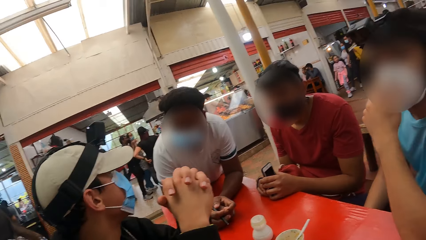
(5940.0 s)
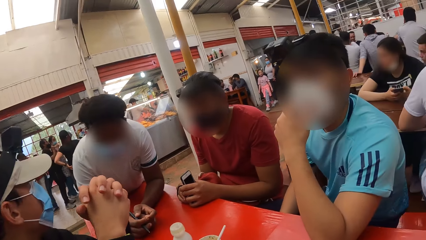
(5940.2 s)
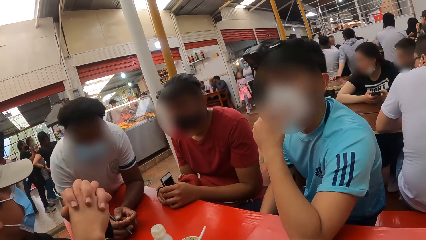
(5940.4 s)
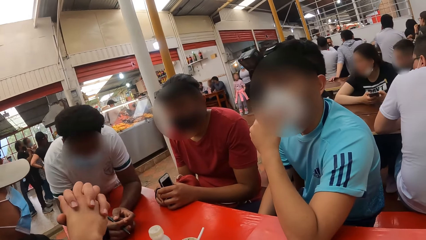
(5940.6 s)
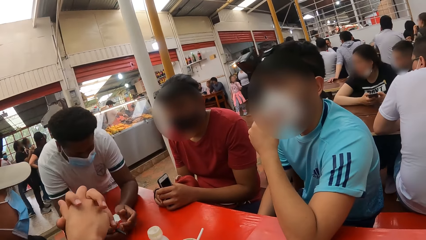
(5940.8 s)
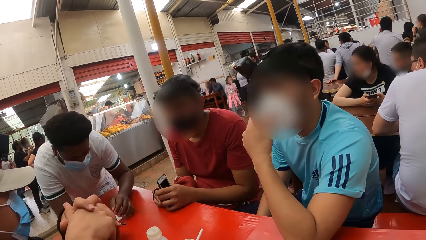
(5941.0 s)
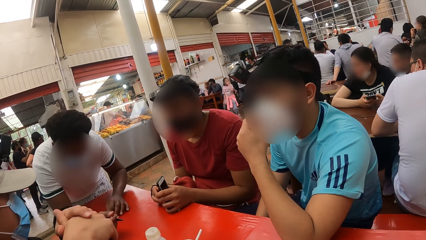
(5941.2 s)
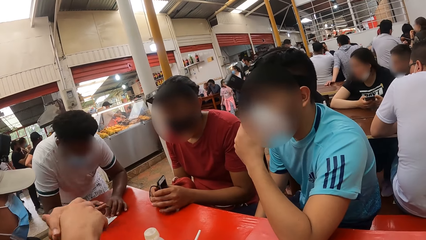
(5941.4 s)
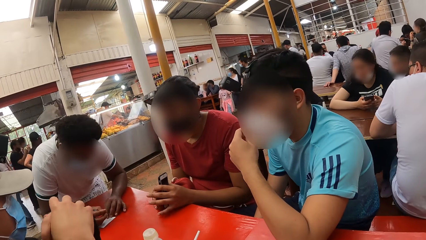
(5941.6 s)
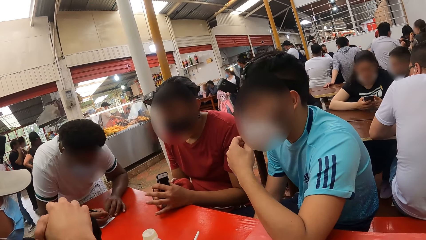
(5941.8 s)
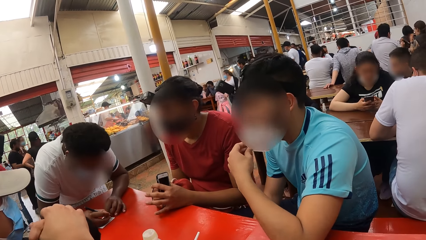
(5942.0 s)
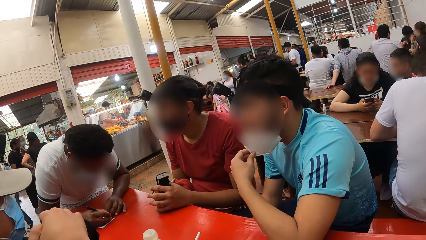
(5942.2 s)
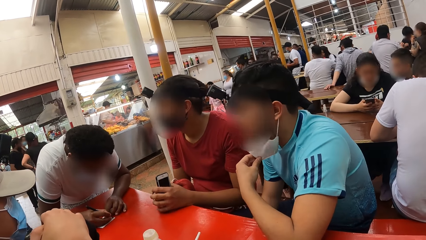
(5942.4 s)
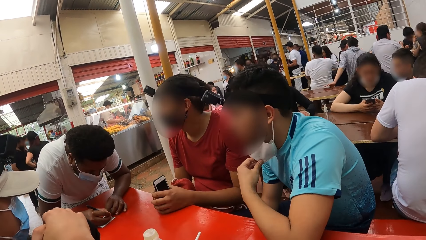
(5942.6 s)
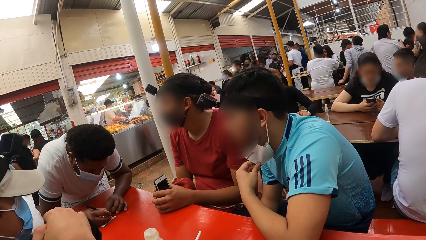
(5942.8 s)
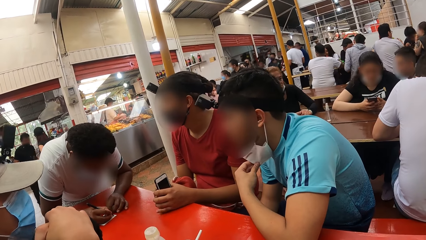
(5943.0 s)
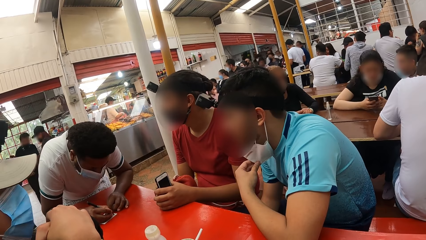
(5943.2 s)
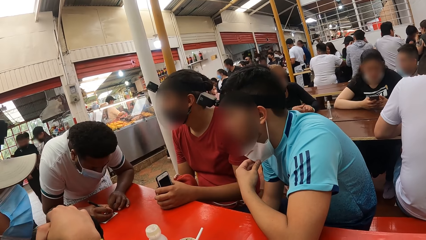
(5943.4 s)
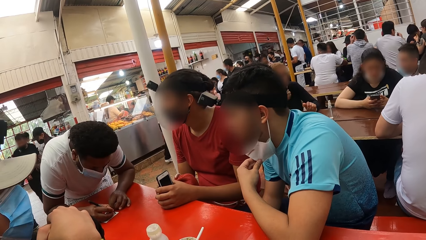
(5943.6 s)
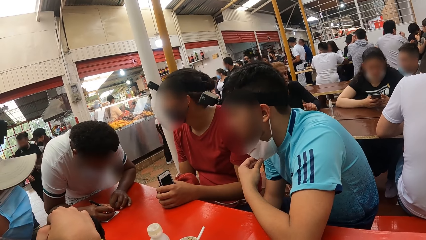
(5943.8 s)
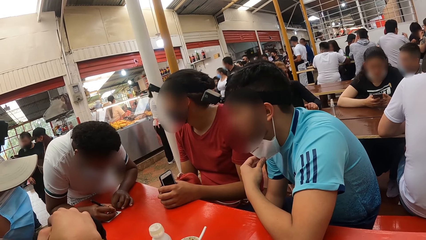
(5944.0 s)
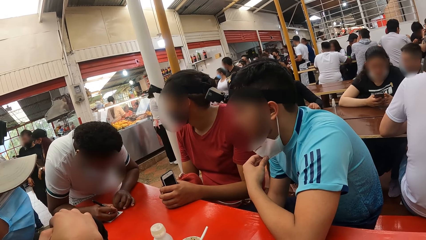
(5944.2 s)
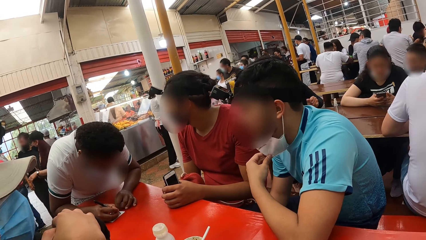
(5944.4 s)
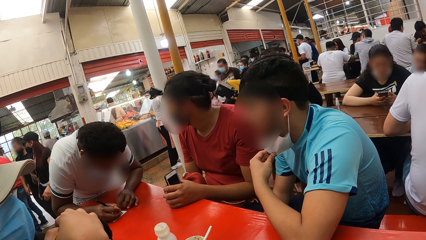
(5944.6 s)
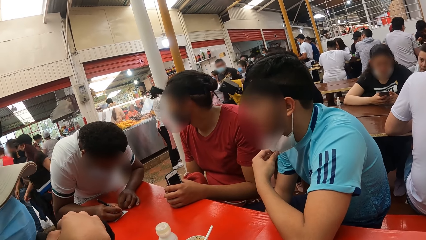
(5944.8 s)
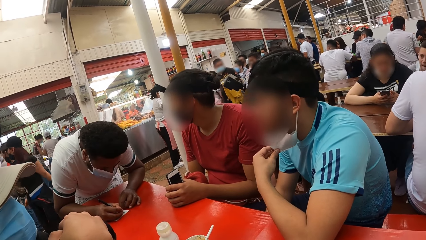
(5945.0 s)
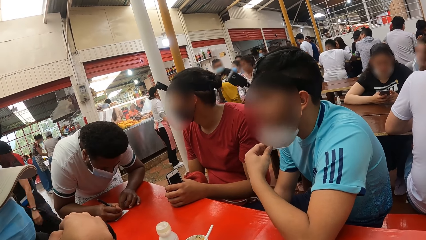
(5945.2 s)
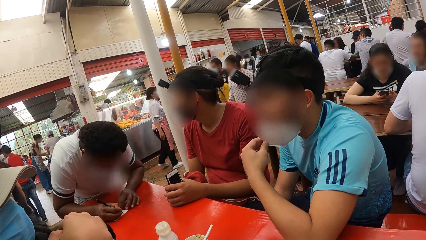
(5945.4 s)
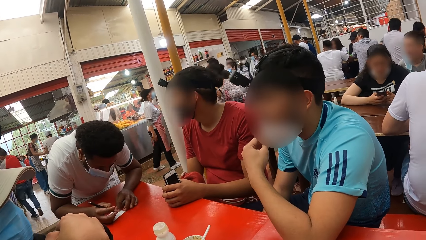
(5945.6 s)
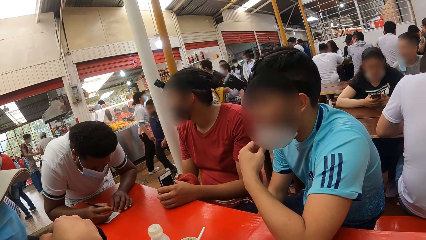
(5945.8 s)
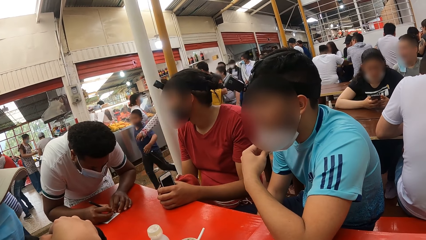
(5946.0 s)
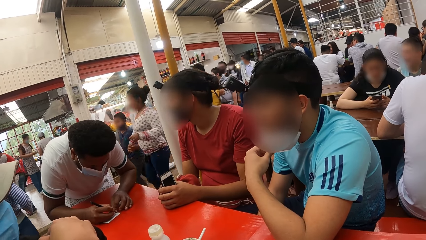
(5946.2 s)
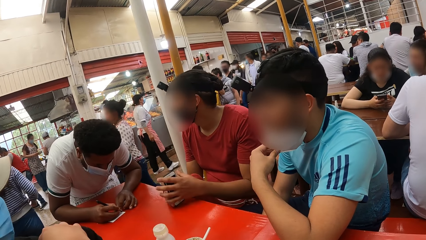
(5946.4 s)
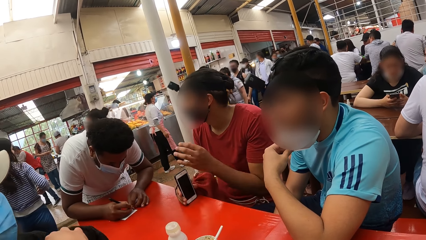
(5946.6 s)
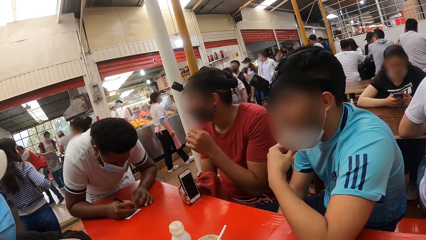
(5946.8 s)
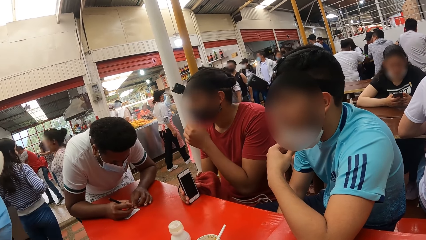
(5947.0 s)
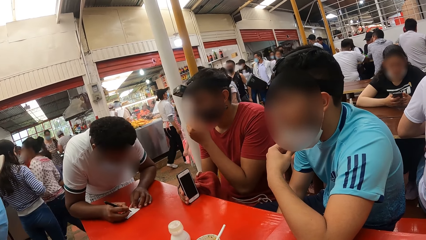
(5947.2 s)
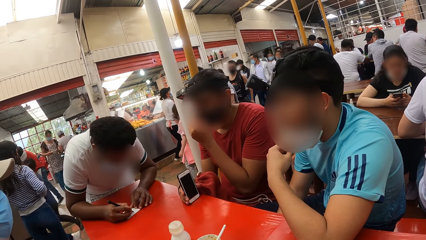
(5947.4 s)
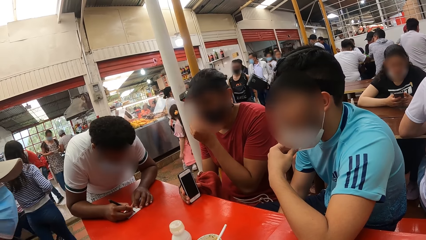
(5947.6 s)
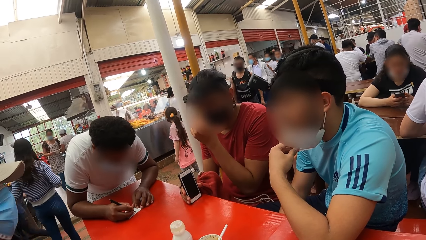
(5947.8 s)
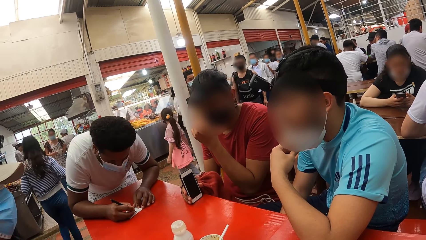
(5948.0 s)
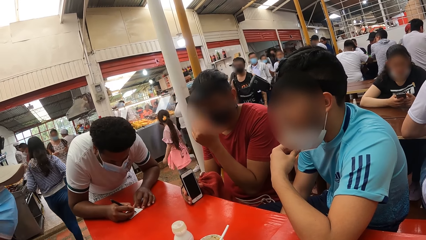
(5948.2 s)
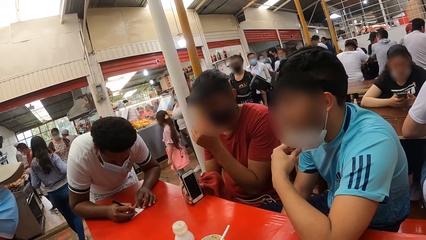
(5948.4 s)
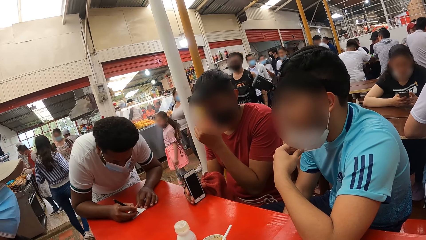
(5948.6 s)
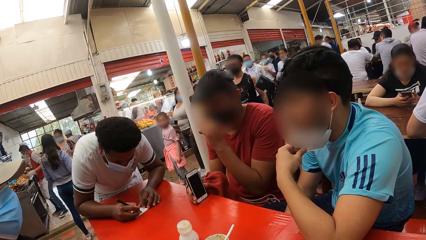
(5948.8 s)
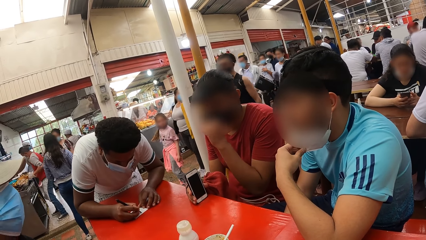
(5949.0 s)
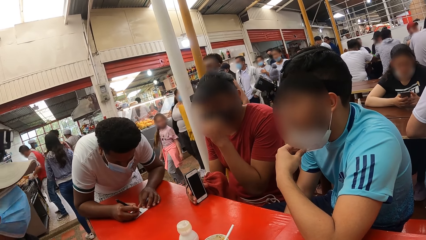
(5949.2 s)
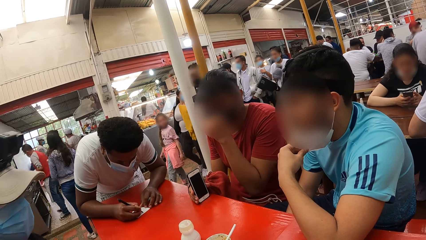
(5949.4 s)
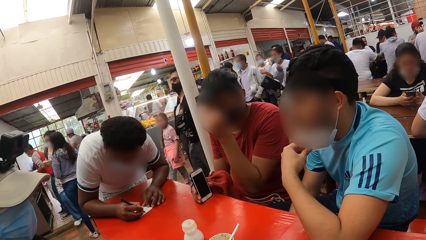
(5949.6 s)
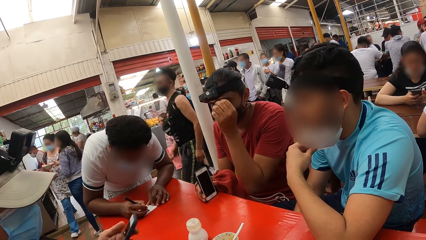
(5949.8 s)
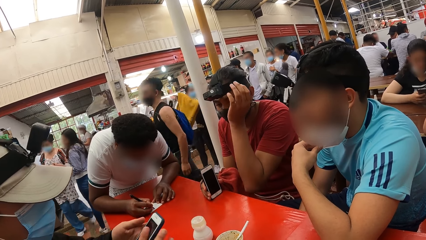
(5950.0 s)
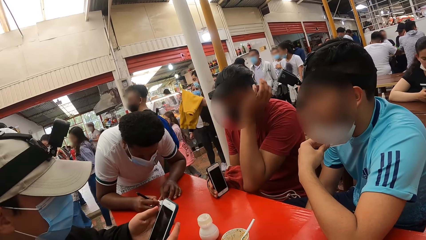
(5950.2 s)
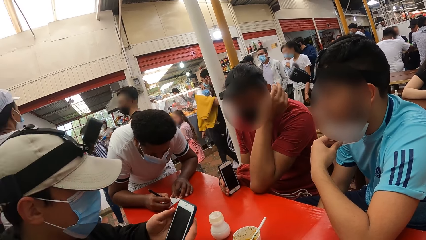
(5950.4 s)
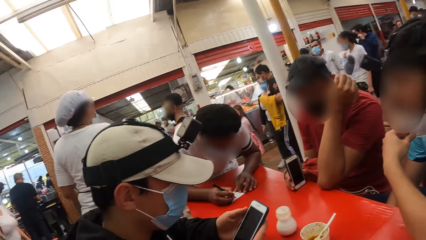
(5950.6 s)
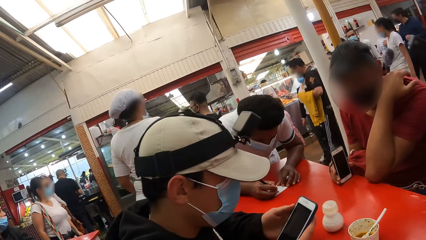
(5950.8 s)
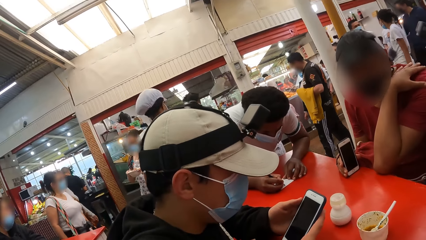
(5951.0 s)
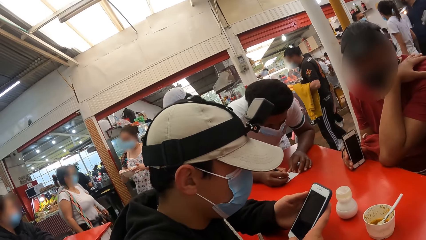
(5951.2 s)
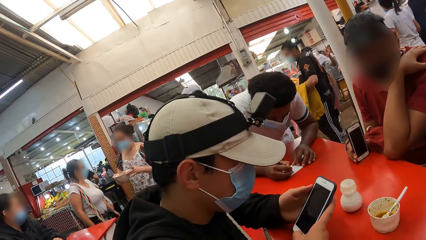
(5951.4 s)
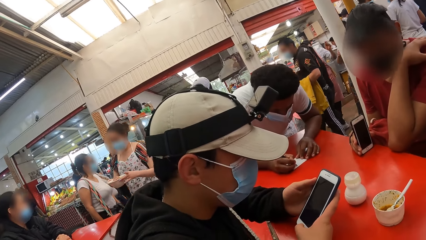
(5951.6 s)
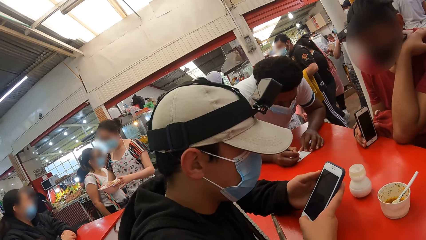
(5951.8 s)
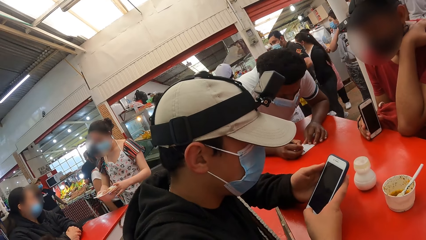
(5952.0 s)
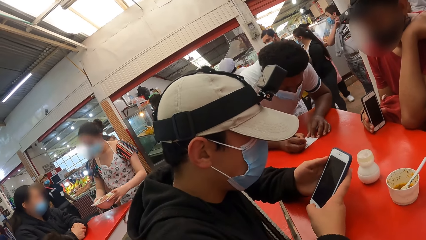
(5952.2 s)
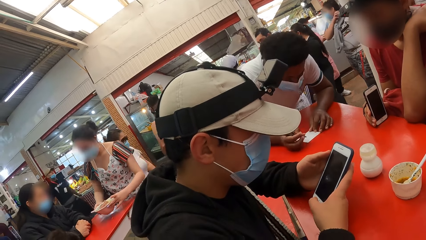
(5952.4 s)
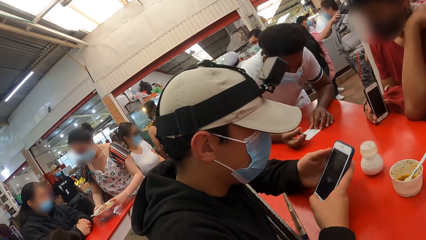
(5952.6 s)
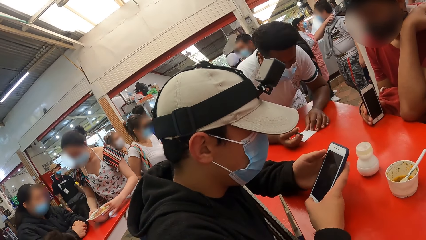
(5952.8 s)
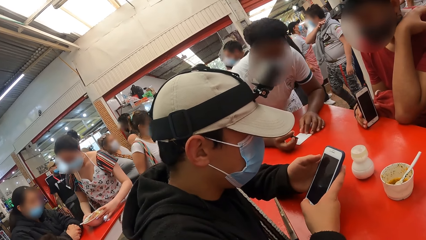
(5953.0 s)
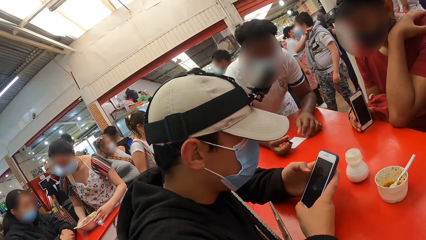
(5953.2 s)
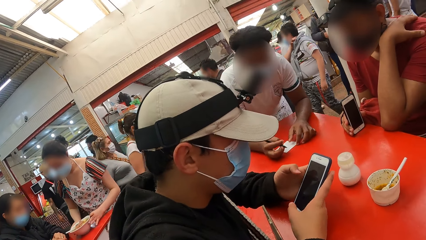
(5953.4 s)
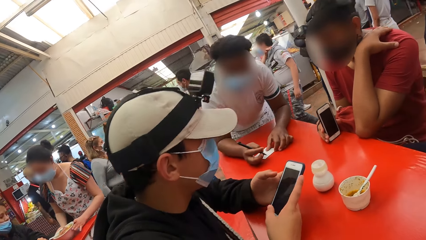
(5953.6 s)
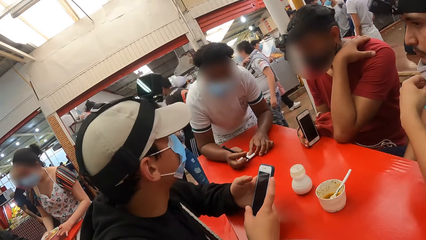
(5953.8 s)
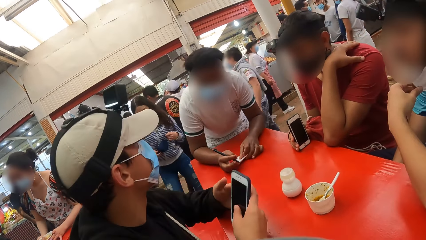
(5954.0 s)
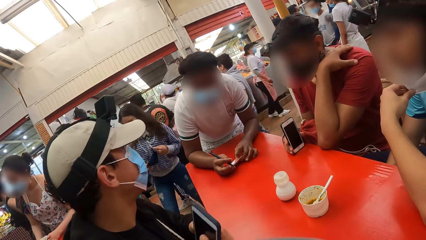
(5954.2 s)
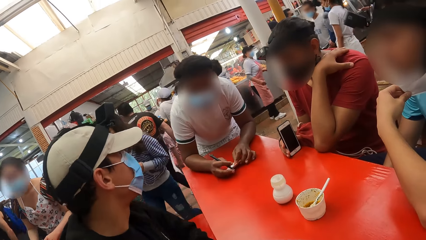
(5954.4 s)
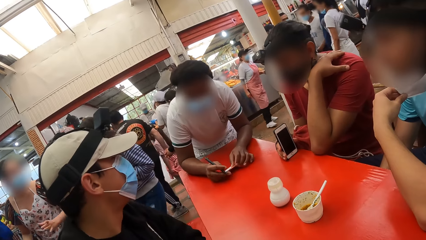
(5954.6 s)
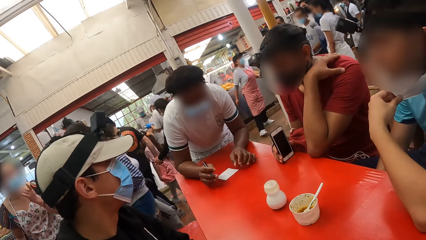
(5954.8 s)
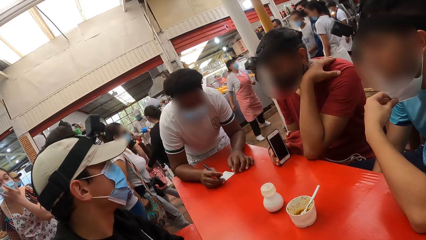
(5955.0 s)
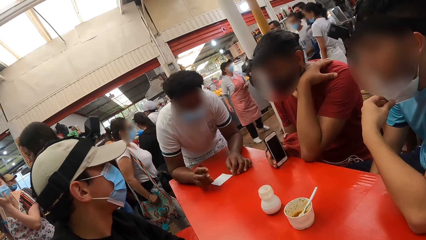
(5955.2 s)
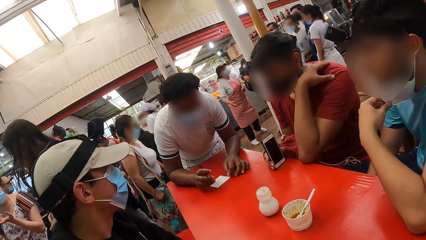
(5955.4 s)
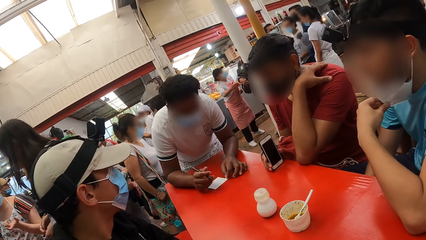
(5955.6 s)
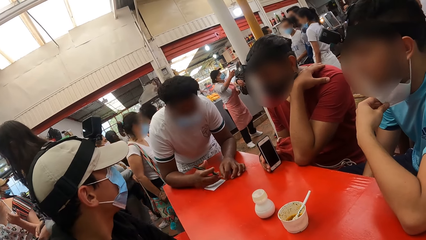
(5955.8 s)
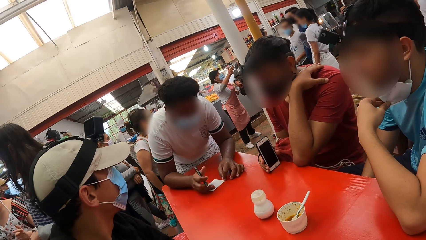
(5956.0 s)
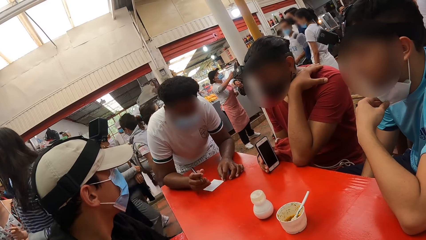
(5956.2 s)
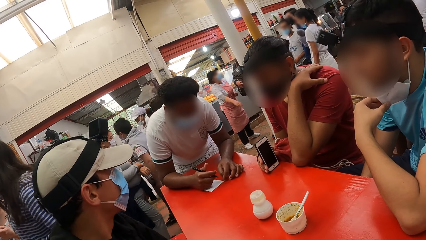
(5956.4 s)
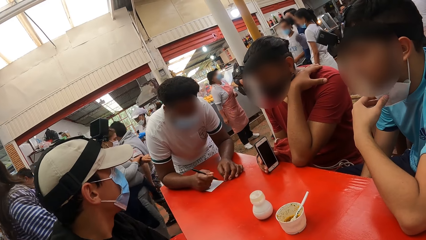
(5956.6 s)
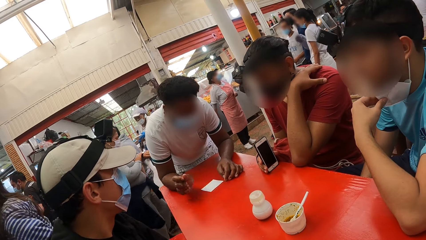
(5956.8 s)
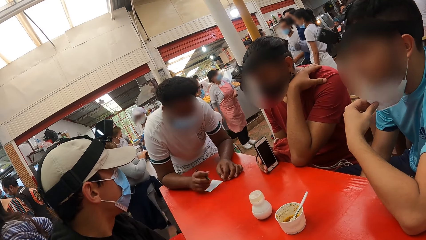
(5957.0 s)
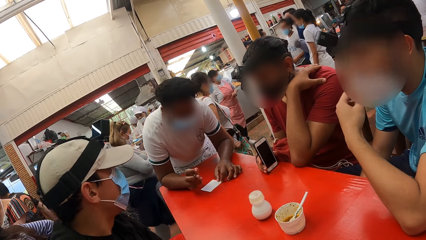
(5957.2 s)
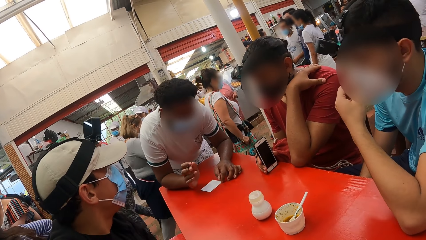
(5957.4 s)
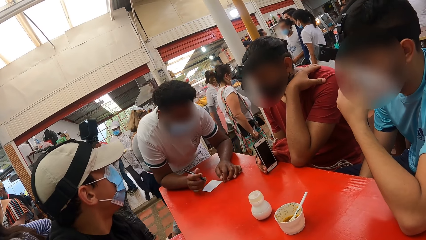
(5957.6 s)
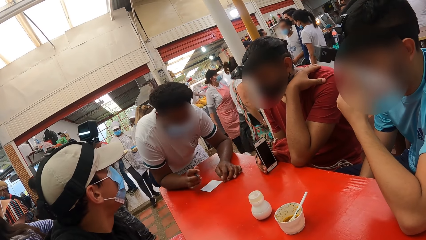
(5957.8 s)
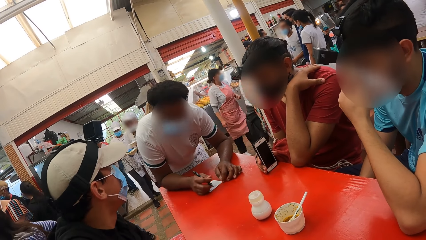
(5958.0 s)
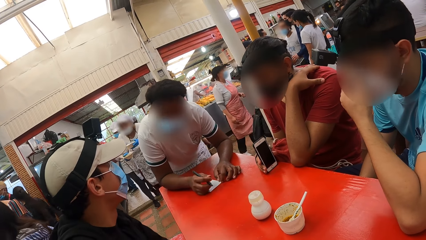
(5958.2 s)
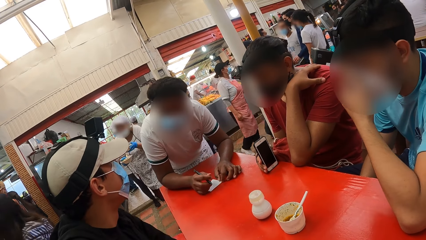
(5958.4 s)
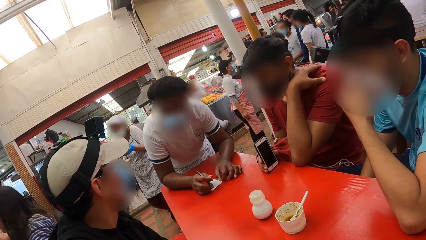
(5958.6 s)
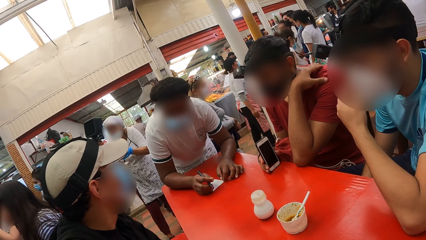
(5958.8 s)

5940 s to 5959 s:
The camera wearer turns to a person. A man nods the head. Another man pulls down his face mask with his left hand. The first man writes on the book or paper with a pen in his right hand. The person adjusts a mask on the nose. Another person touches the mask. A third man touches his nose with his left hand. A fourth man operates his phone with both hands. The other person puts a hand on the shoulder. The fourth man holds the phone. The first man picks up the paper from the table. The first man interacts with the guys. The fourth man puts away the phone.
